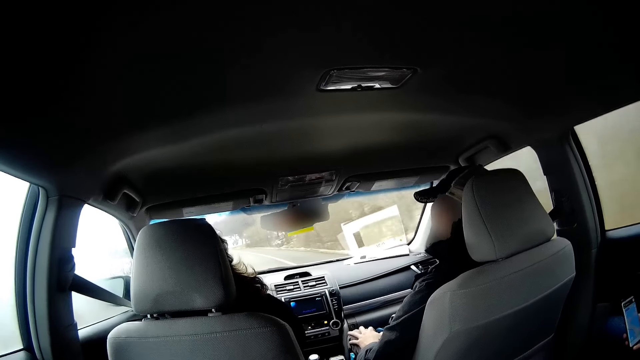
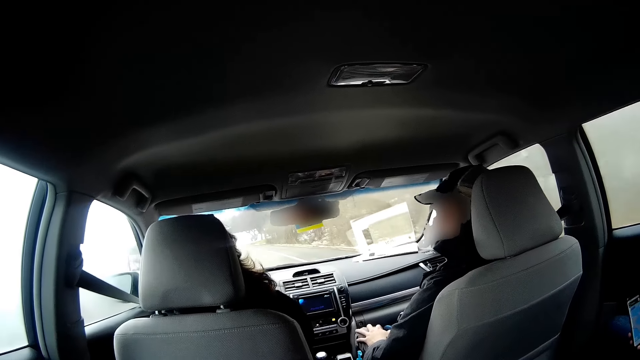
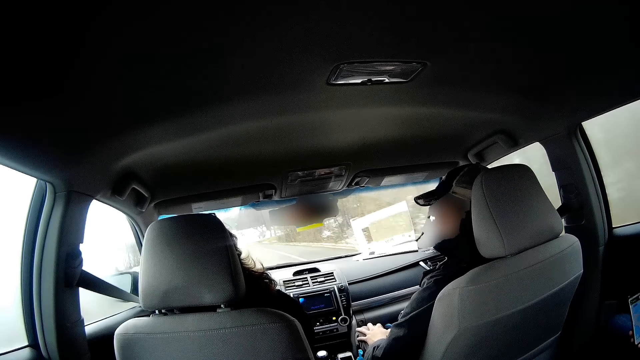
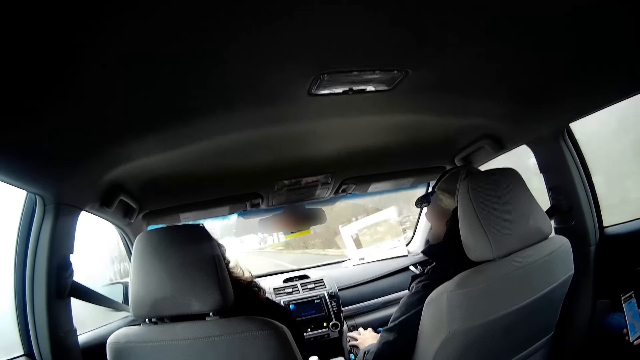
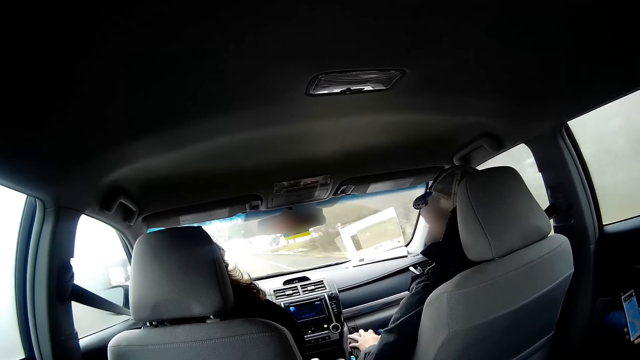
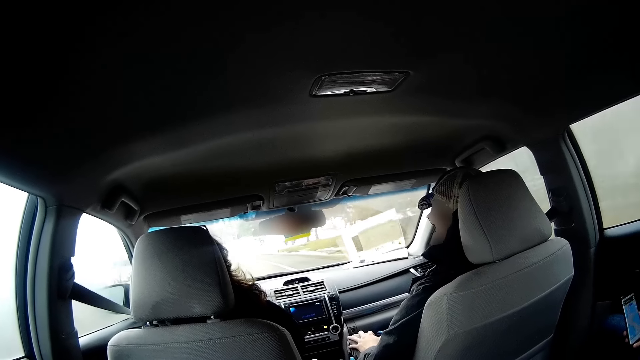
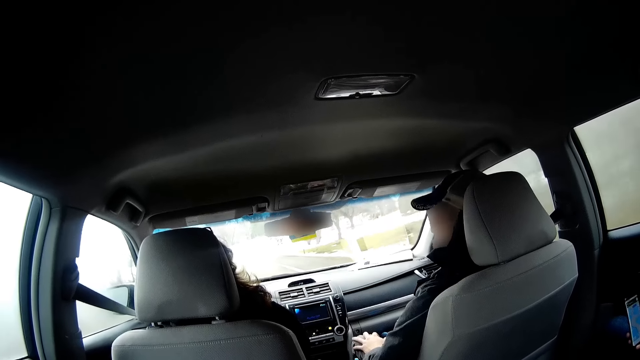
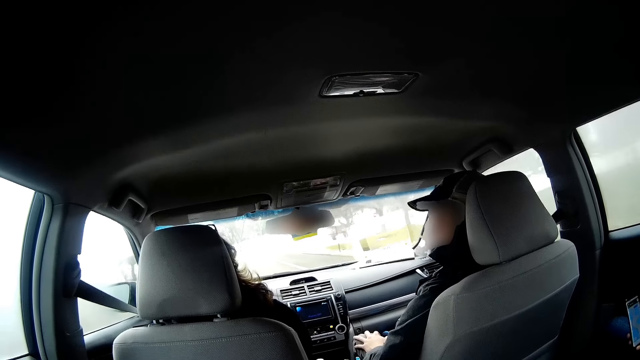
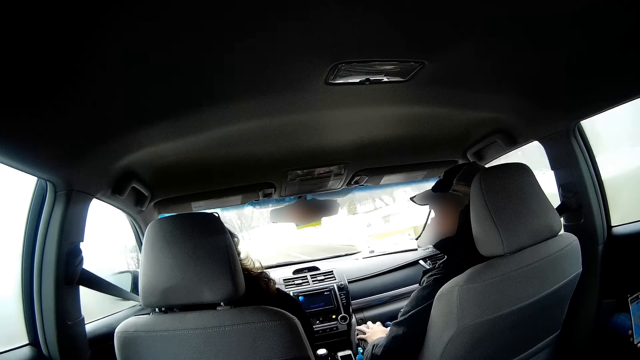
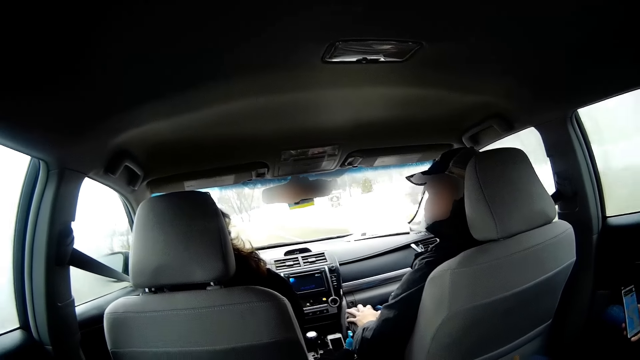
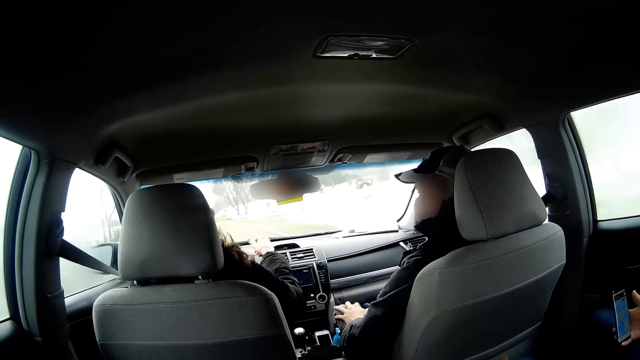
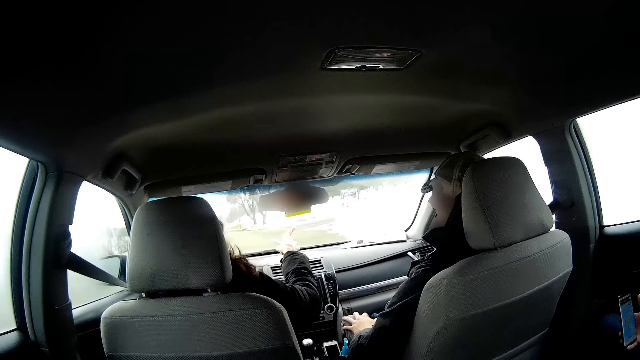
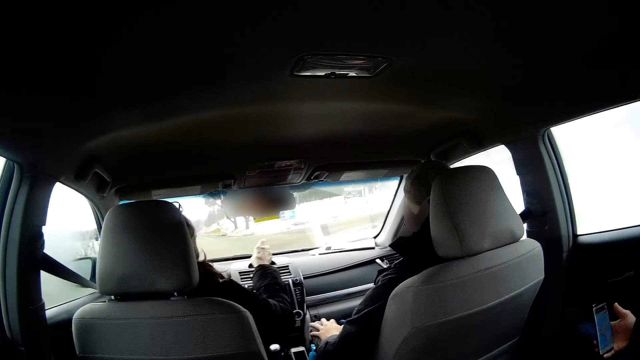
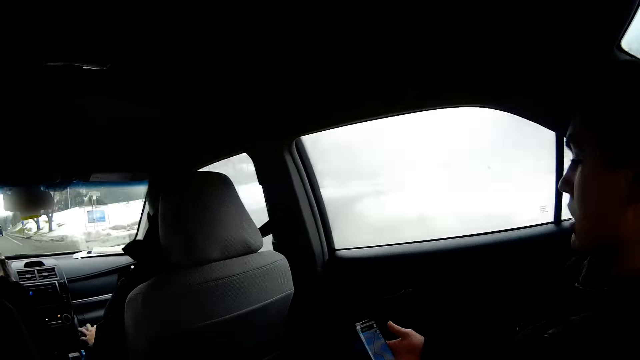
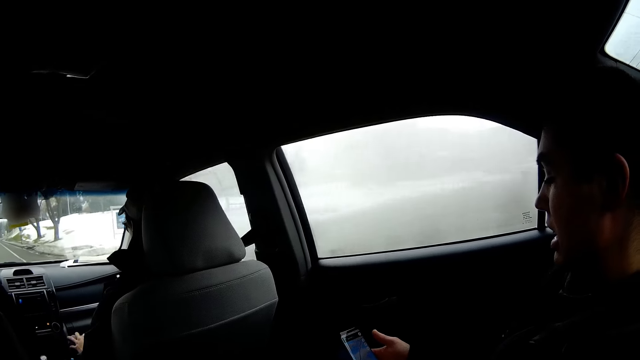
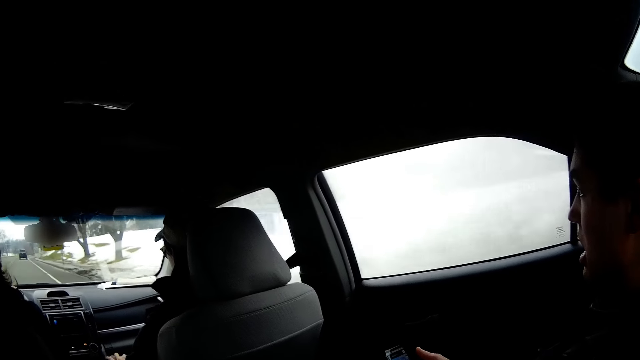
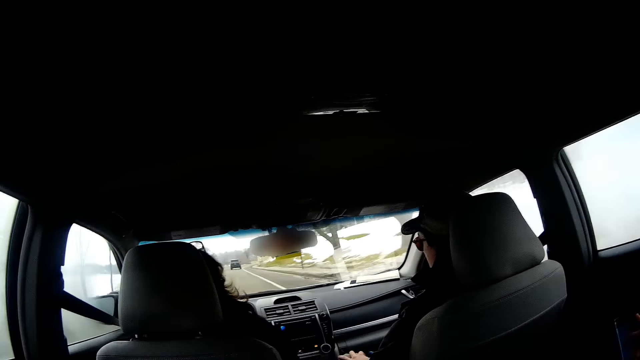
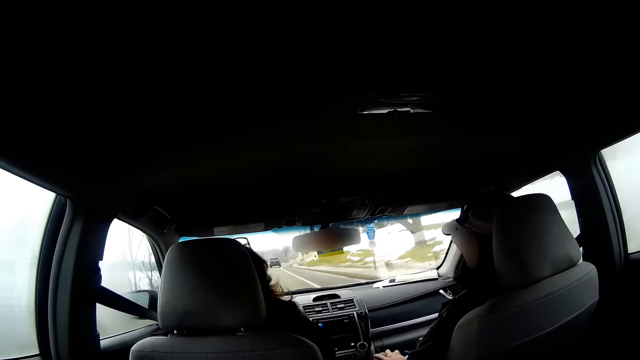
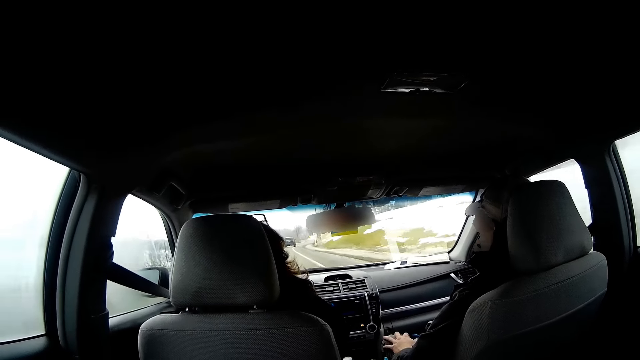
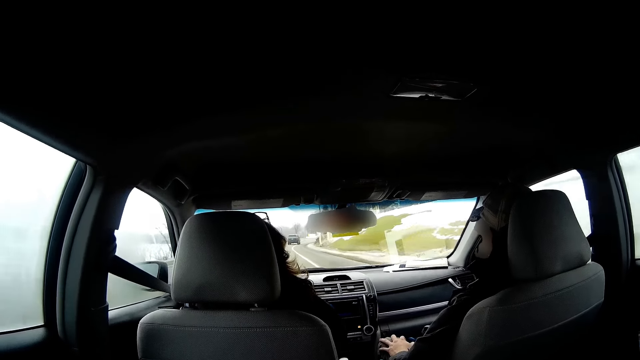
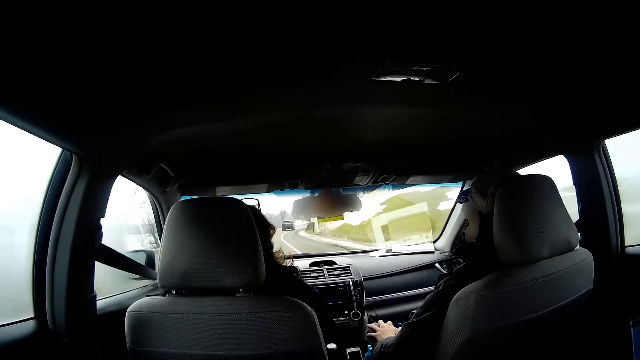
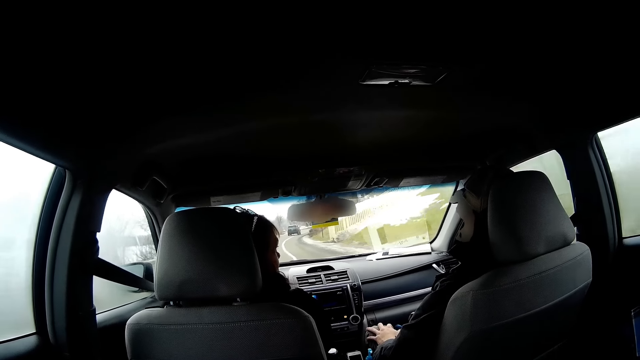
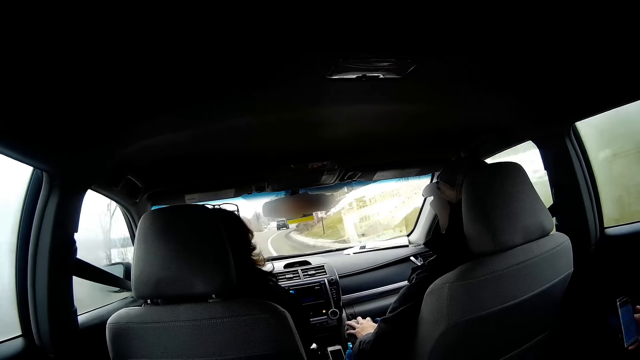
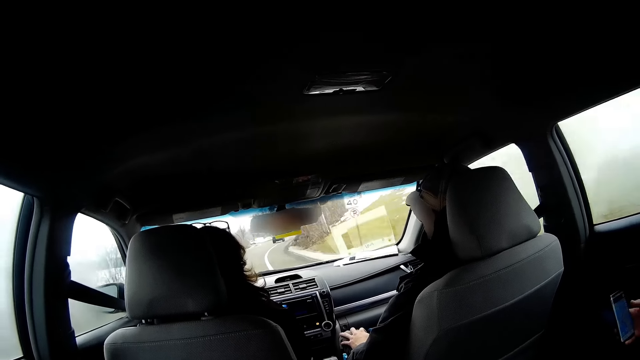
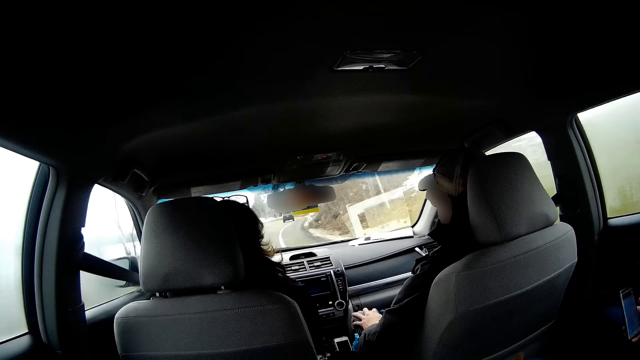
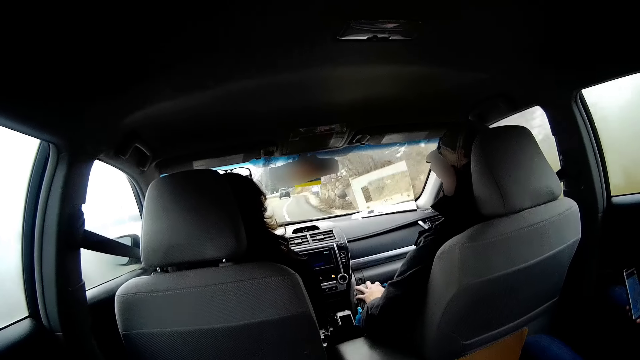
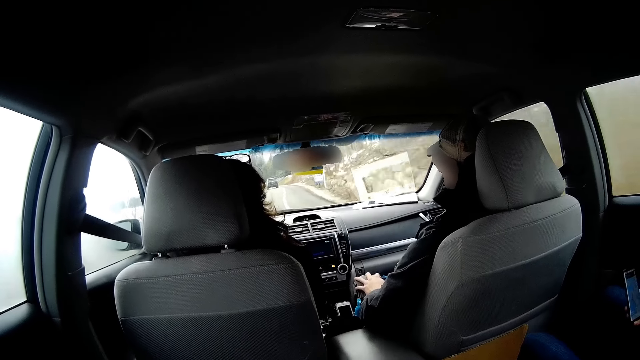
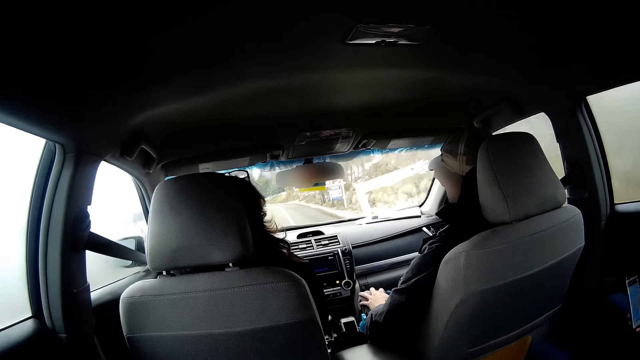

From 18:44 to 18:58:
A person points the car and puts the hand down. Another person scrolls the phone. The first person drives the car, talks to a third person and drives the car.

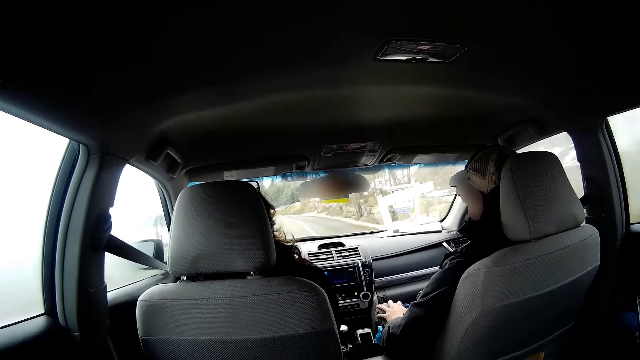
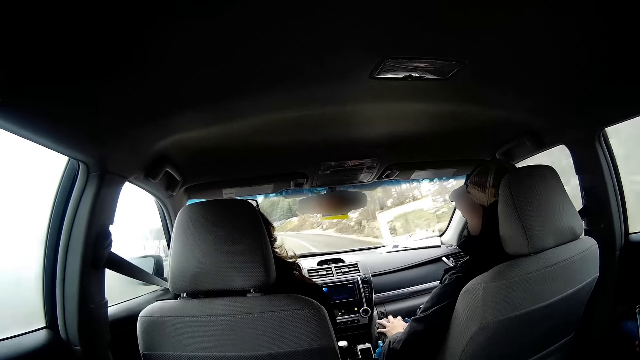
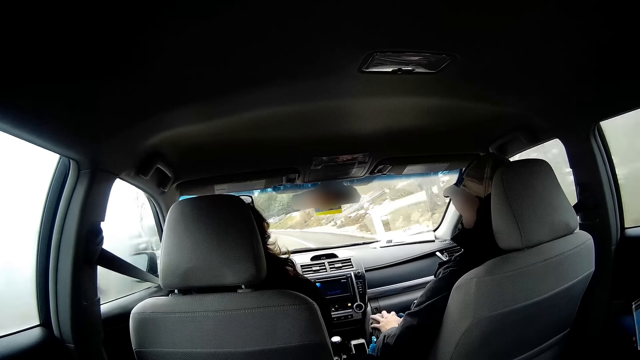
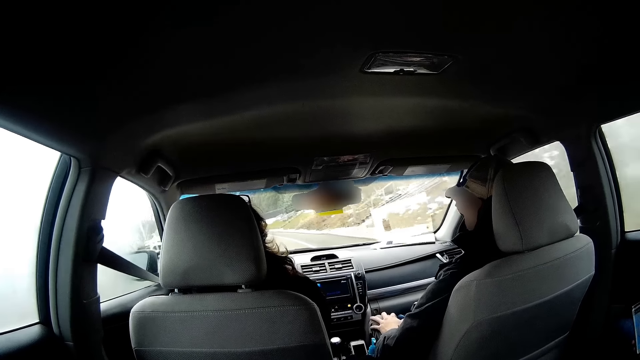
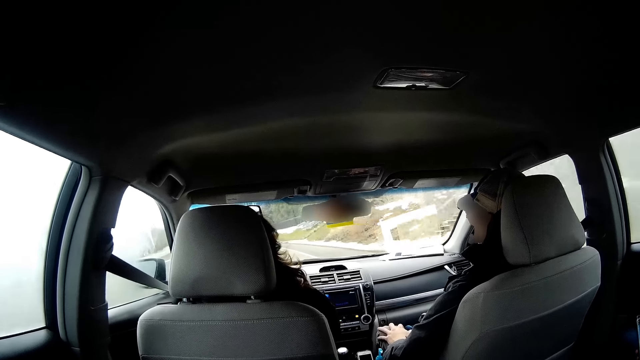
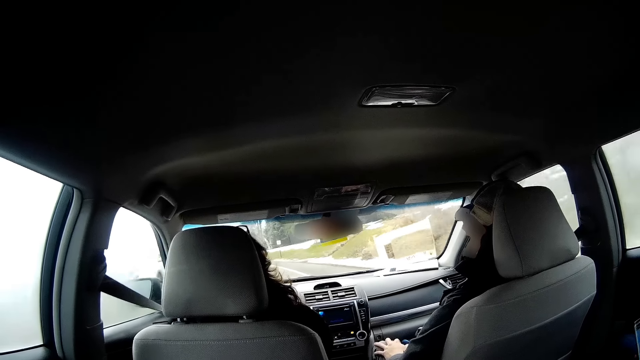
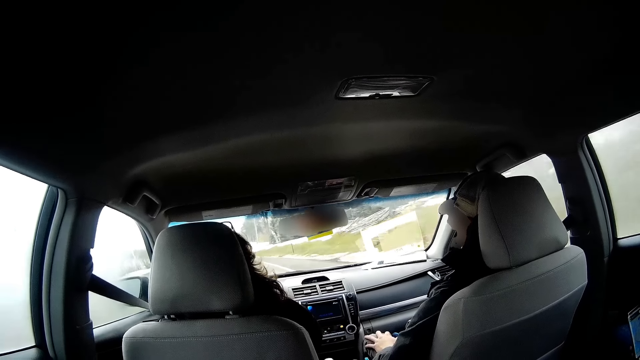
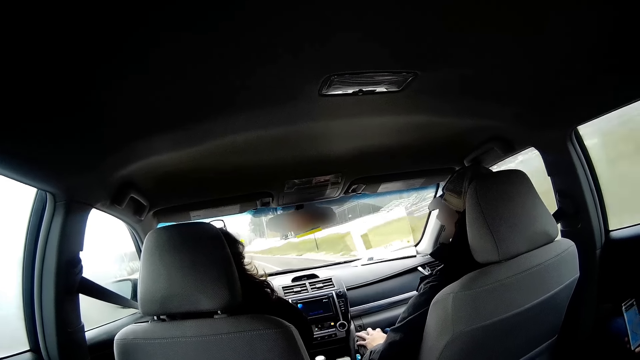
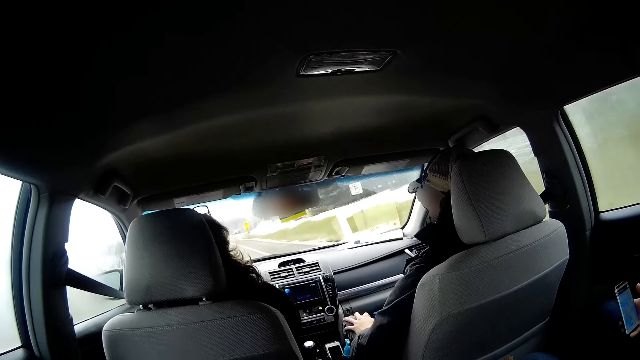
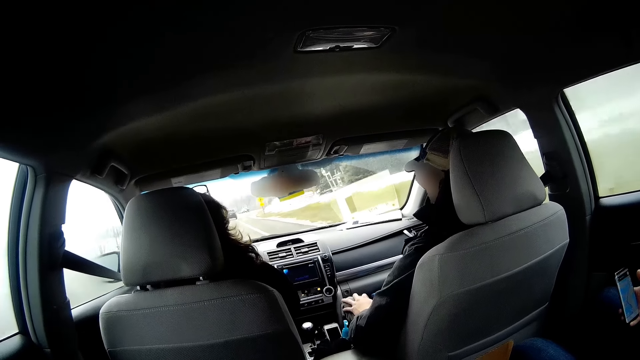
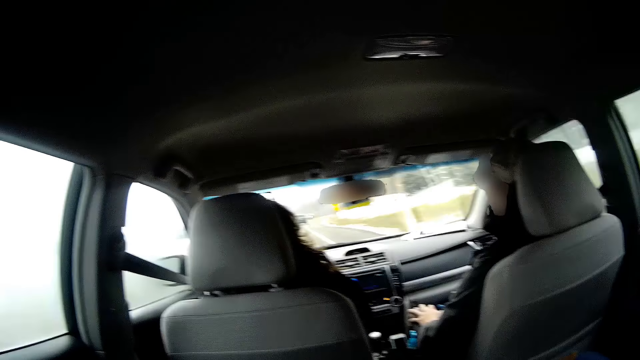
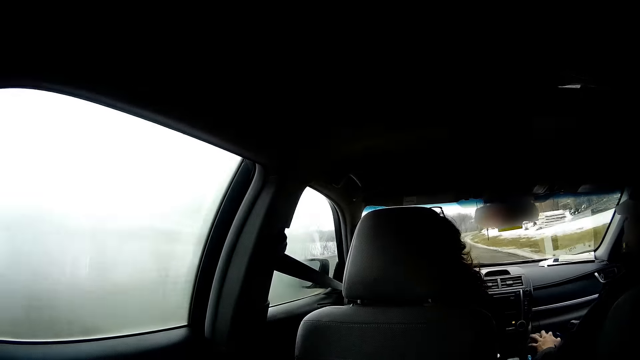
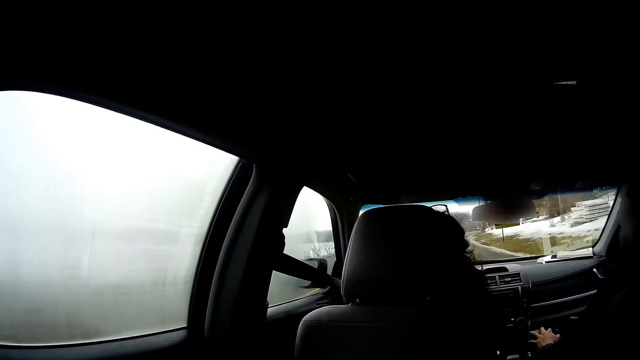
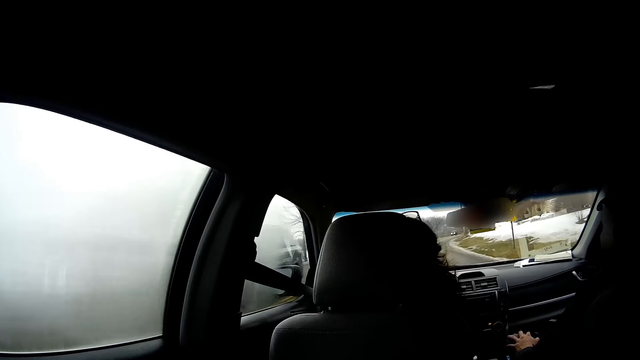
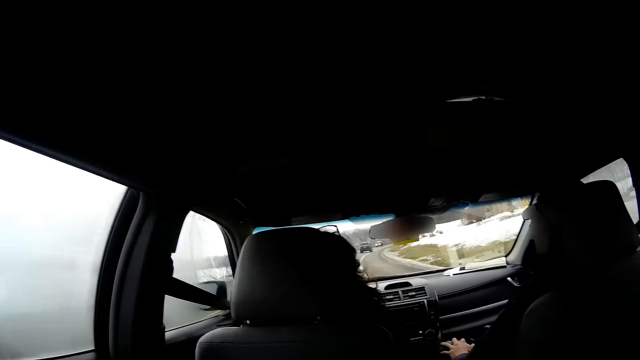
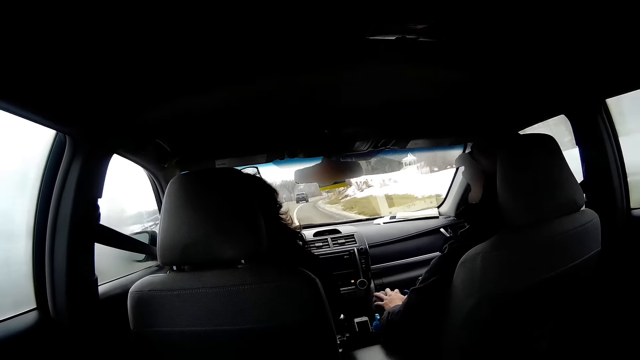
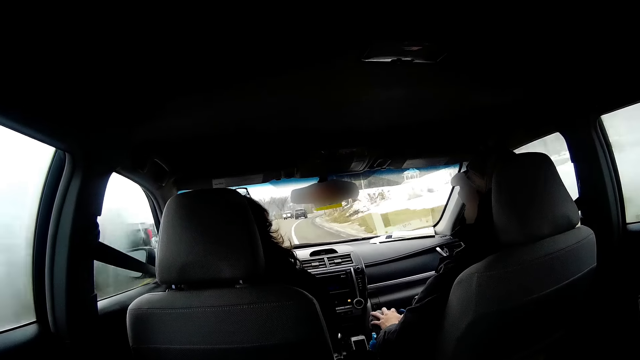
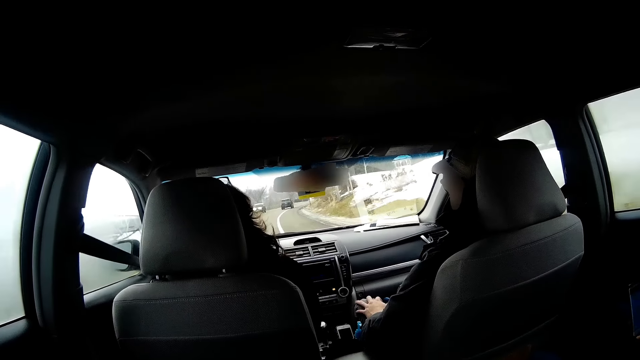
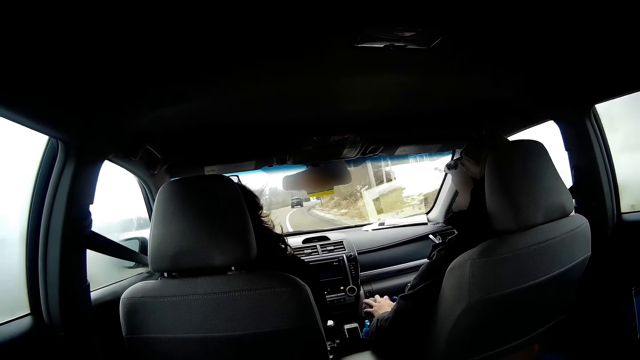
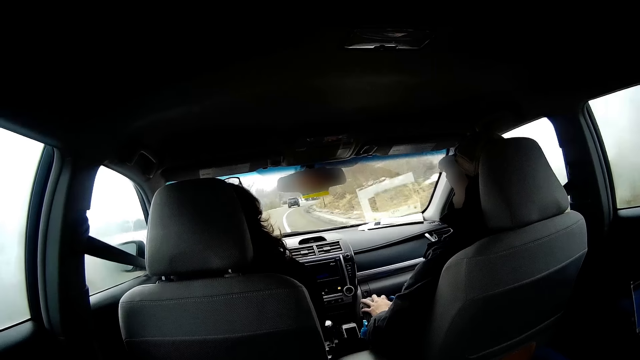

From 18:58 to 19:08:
A person talks to another person.
